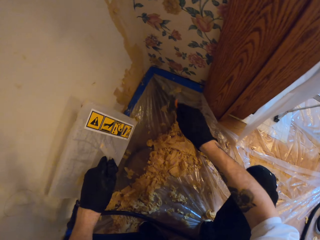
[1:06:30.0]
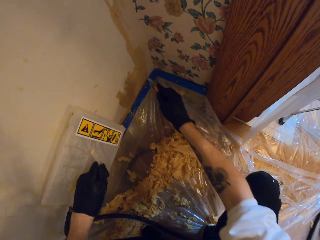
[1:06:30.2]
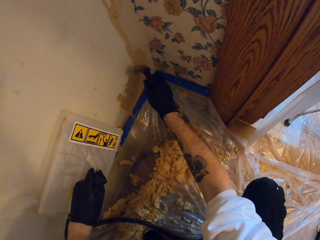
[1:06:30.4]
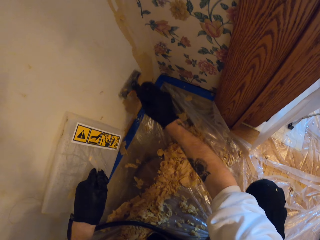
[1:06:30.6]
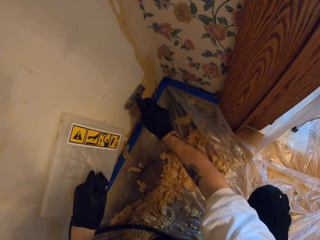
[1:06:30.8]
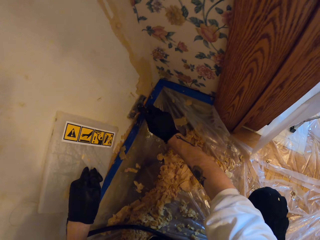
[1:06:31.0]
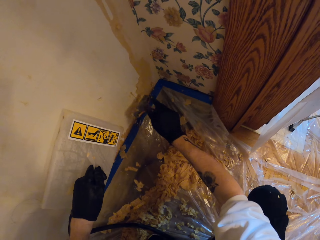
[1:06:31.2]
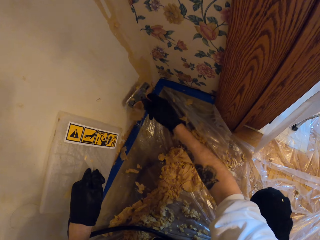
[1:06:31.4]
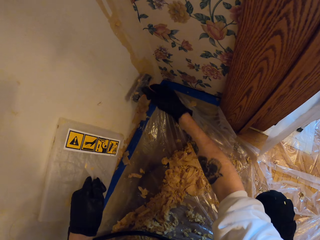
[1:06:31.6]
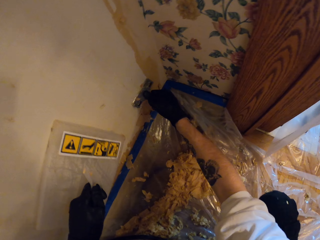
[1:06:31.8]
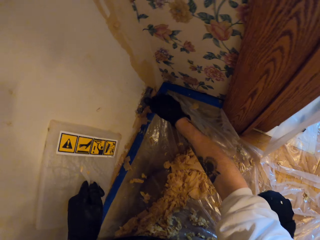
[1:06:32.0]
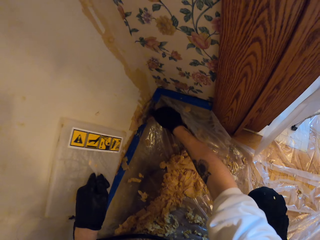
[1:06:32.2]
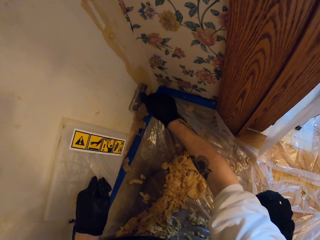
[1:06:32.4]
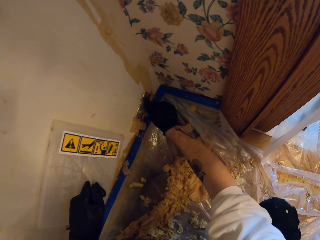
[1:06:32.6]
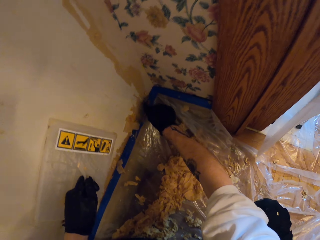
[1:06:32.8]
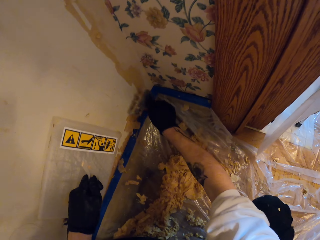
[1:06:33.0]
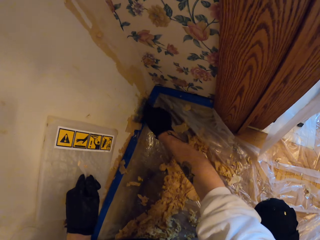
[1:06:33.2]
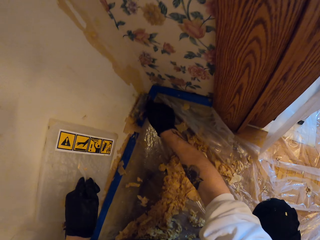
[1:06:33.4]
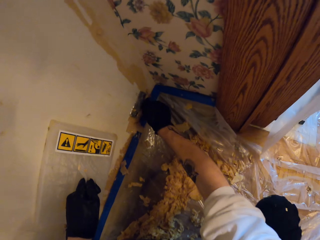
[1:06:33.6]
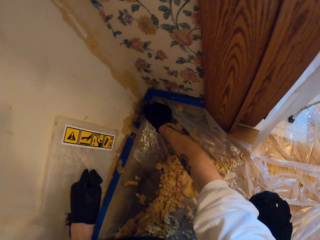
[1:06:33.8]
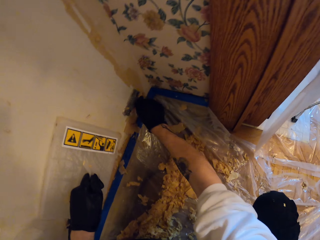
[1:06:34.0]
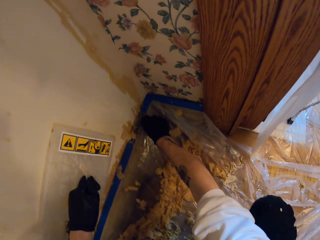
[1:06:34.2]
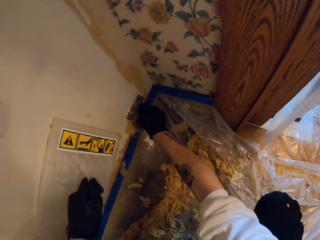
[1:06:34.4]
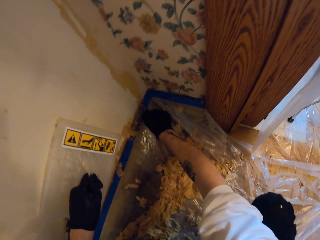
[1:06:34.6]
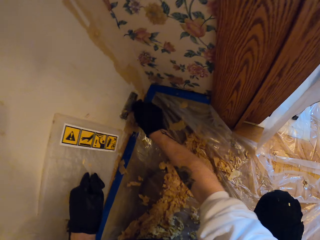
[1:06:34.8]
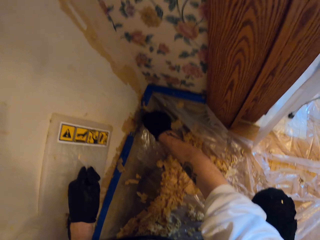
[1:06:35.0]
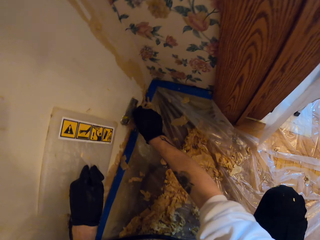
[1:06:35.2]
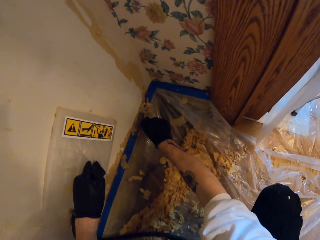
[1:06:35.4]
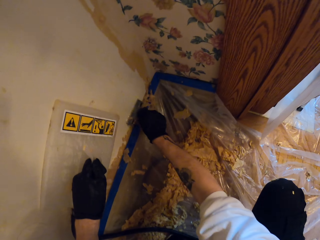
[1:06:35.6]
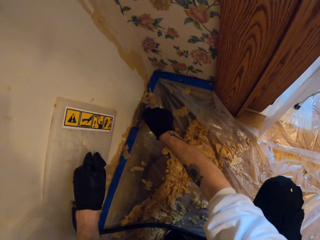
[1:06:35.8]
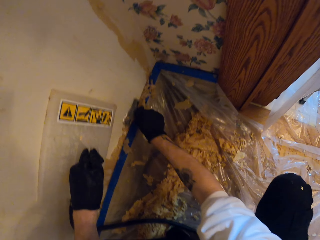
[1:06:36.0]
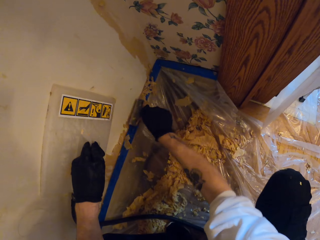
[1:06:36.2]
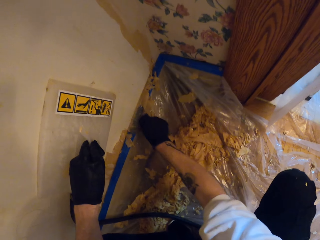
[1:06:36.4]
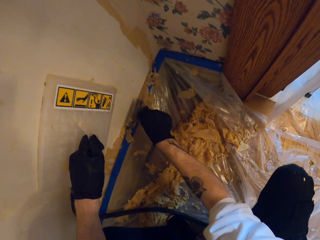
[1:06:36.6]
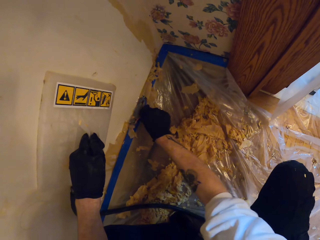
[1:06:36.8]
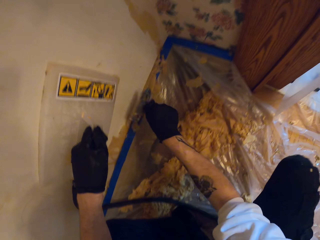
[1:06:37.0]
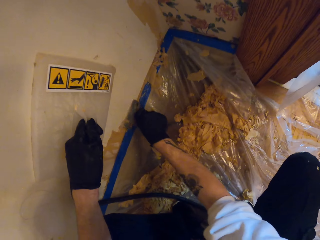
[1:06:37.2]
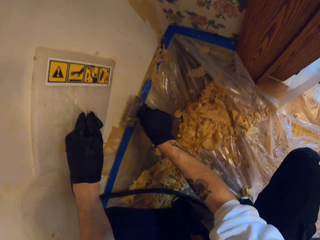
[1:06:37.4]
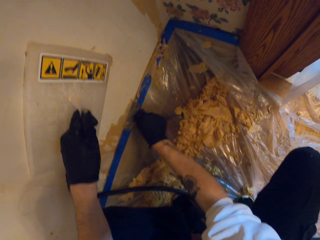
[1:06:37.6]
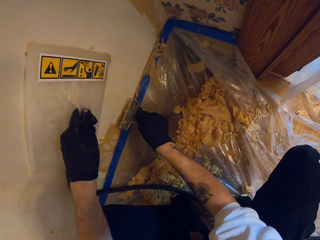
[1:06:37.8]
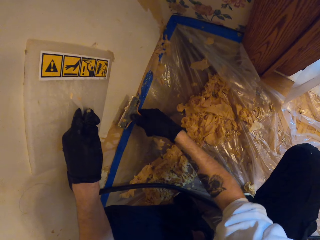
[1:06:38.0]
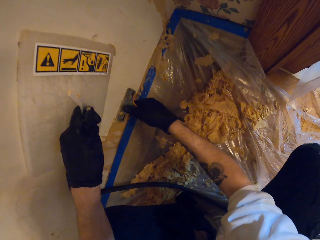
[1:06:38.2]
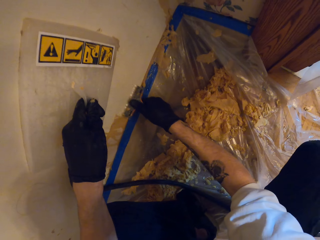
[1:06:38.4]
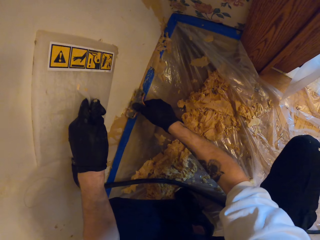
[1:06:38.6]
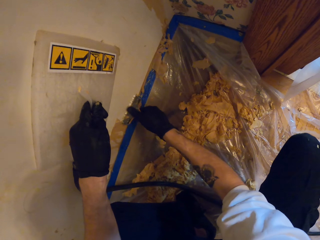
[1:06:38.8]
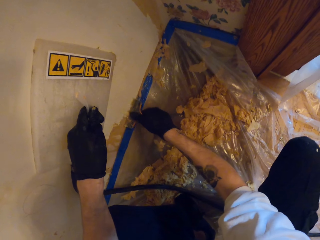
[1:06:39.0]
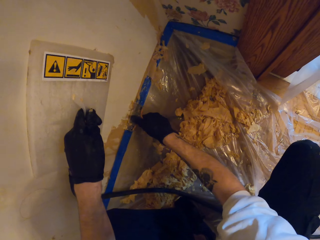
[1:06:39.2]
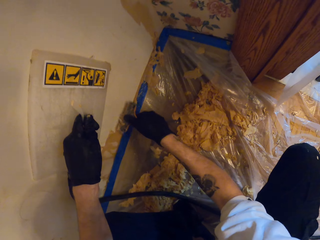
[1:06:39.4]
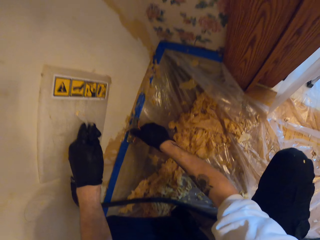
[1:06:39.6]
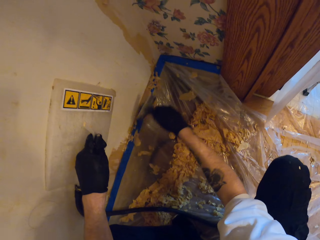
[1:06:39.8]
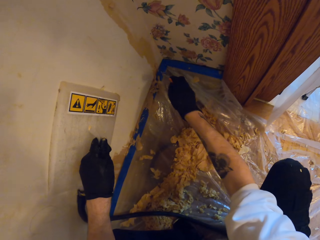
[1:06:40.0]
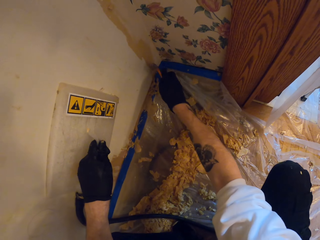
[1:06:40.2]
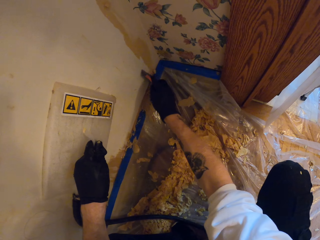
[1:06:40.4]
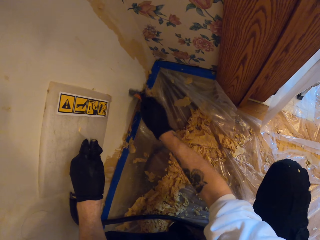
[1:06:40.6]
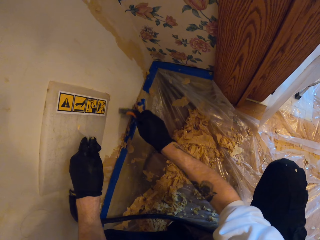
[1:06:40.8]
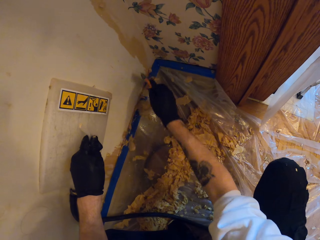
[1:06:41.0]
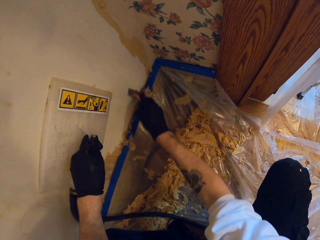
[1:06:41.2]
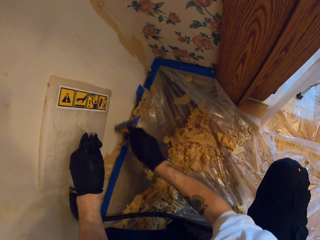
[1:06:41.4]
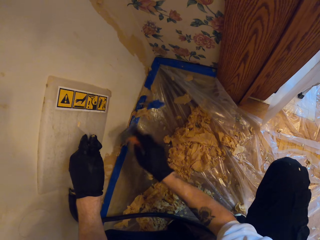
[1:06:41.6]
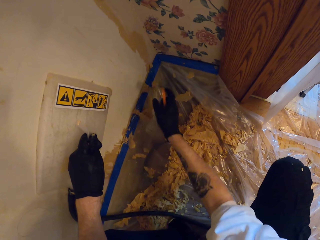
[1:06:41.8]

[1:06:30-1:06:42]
The camera wearer removes the paper on the wall with the scraper.

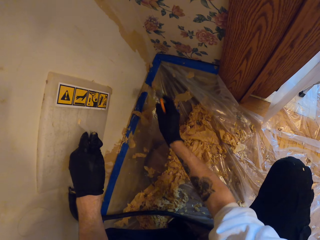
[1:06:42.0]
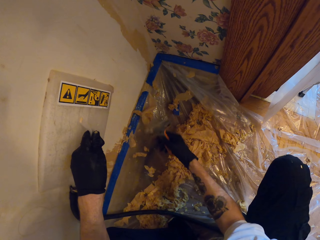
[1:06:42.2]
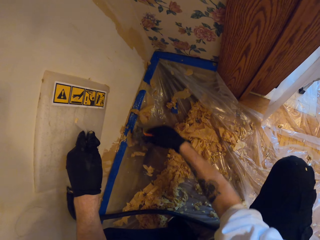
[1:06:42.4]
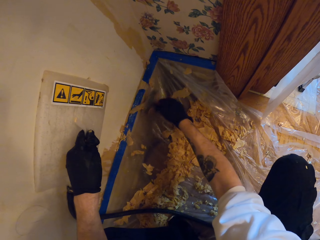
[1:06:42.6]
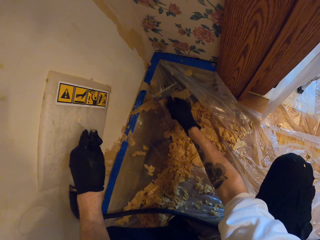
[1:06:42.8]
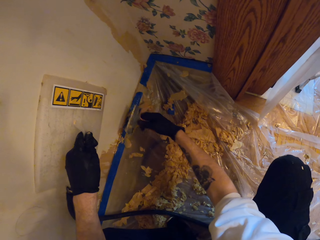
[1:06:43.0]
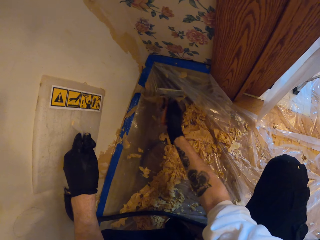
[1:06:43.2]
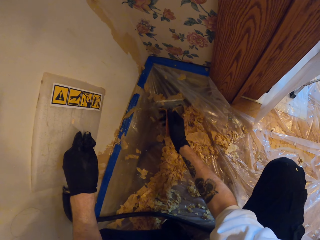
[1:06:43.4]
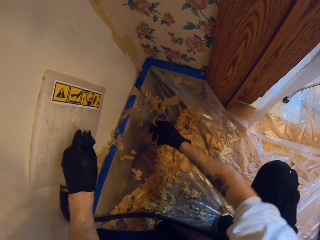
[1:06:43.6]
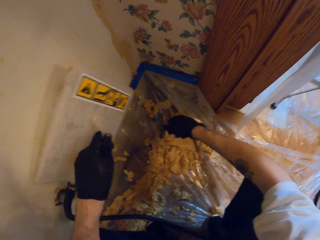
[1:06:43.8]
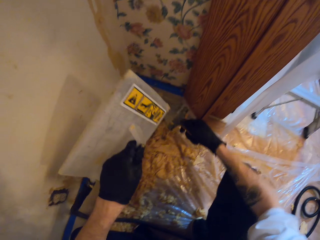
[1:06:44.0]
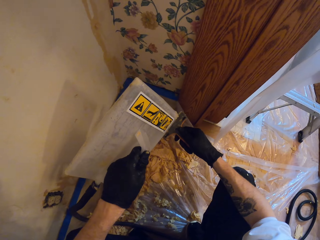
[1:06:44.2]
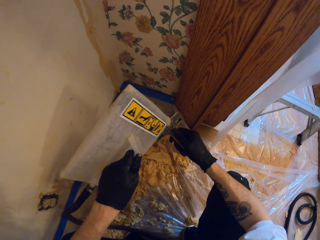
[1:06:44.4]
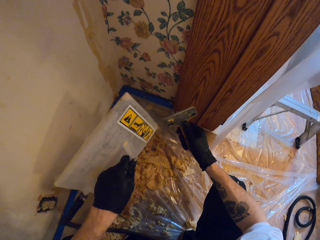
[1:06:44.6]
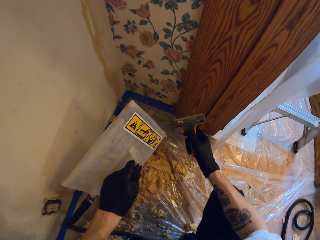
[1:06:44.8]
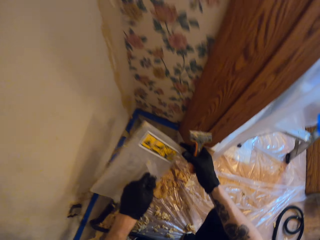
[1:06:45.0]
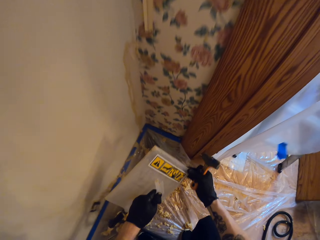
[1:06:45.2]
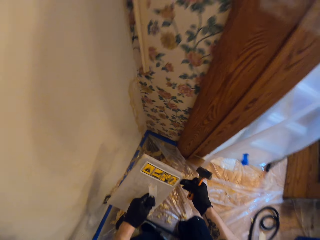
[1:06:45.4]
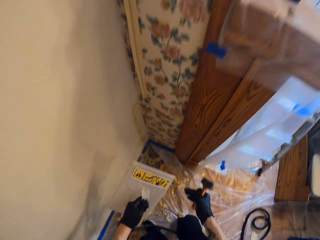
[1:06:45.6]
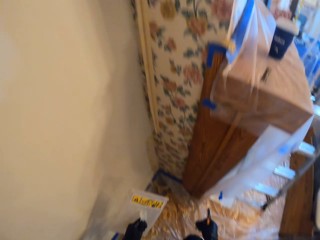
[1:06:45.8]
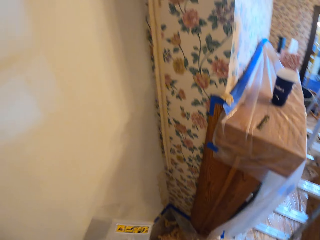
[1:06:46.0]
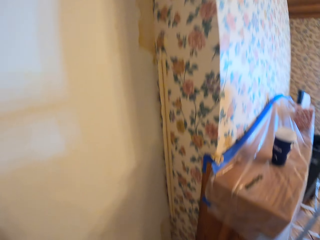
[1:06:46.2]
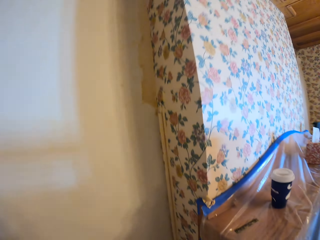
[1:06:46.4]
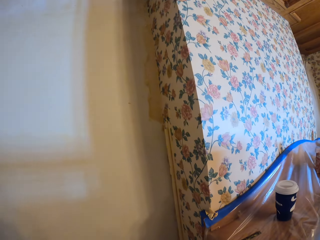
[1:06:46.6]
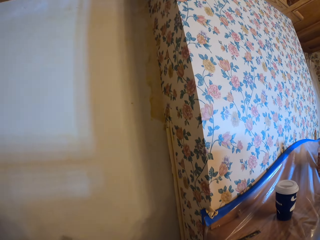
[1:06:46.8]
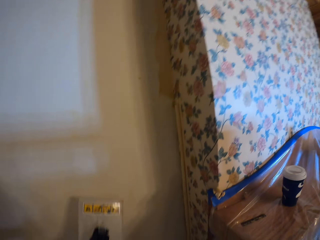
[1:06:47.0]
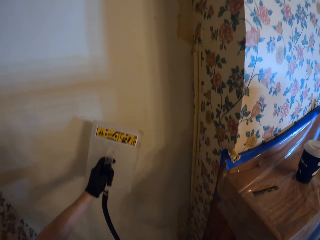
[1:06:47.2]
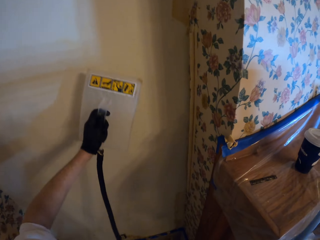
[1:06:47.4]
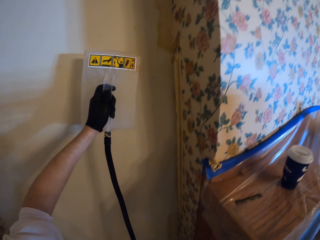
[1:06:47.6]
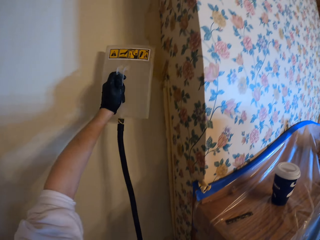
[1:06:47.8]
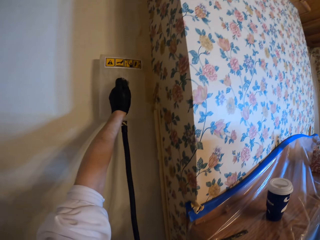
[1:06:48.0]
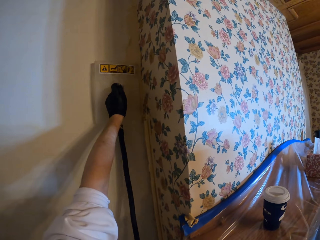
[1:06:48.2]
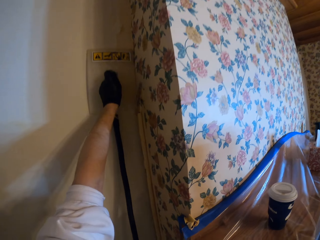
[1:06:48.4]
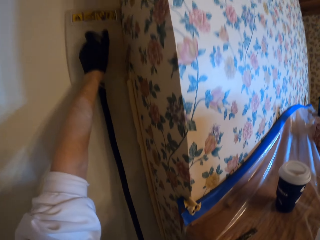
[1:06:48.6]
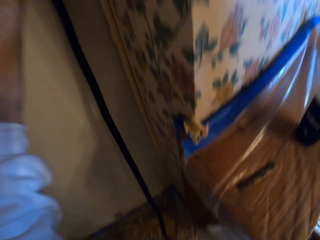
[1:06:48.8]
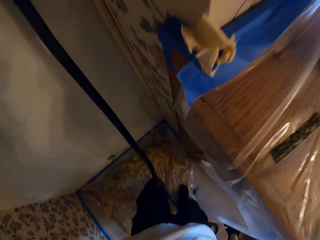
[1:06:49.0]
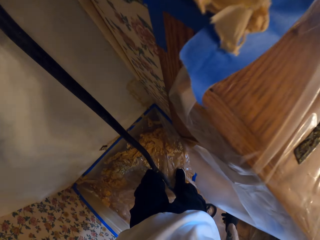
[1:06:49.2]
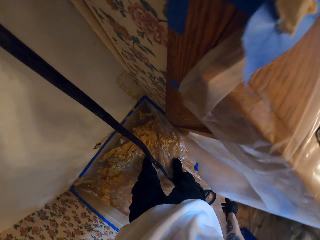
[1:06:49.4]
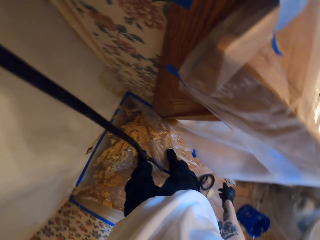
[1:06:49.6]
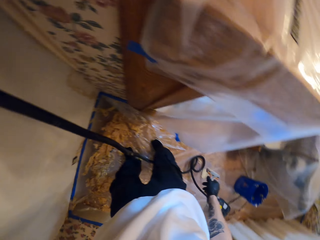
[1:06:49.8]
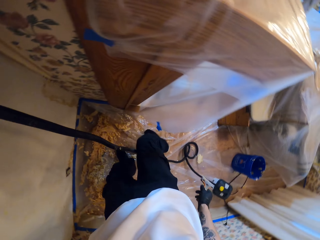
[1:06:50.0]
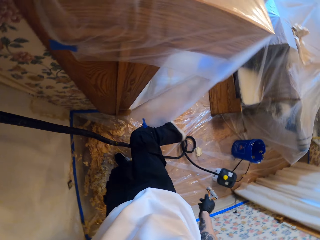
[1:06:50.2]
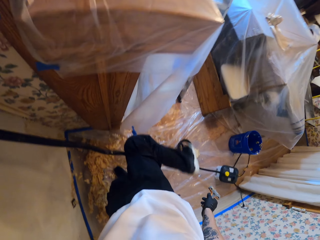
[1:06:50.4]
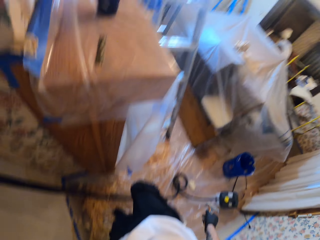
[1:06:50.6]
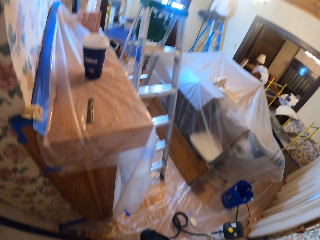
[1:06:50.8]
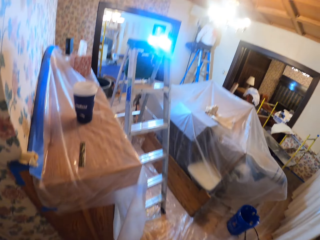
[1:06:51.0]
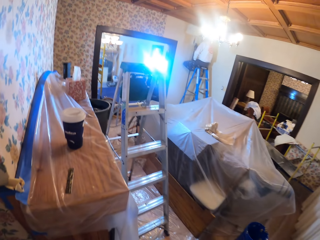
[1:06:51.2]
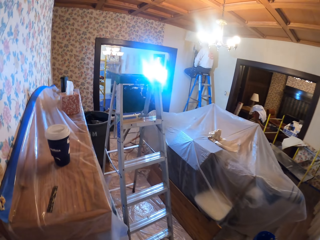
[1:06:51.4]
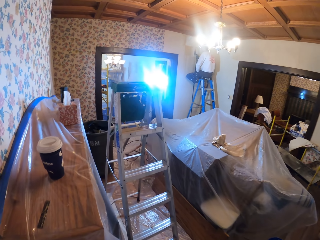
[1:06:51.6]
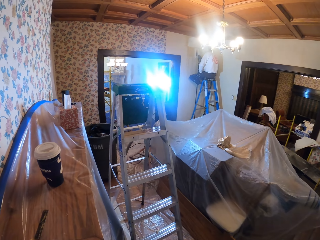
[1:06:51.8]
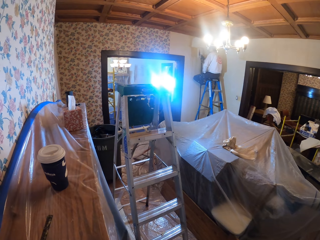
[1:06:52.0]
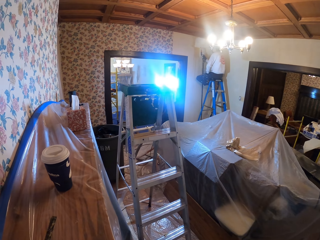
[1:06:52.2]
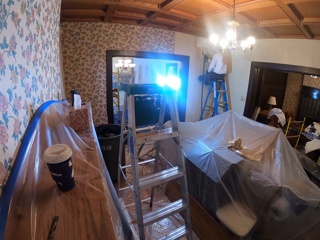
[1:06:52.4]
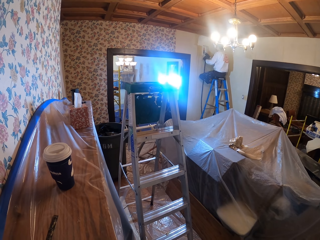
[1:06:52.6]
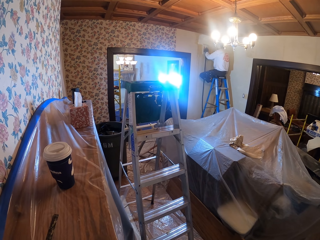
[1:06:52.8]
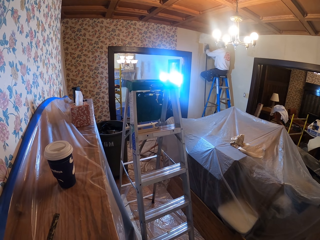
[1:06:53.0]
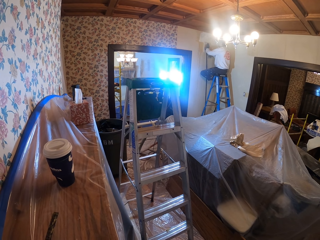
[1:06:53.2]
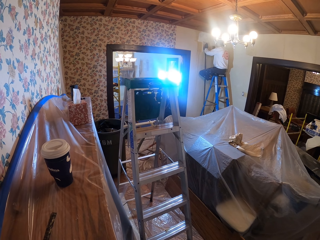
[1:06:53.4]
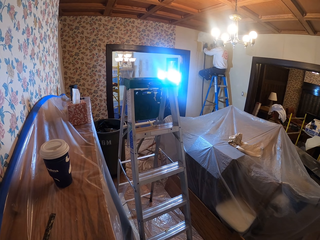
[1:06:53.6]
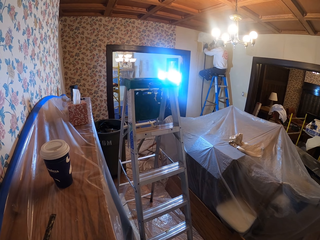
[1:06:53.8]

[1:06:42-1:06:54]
The camera wearer stares at the wallpaper steamer. They remove the paper from the scraper with the wallpaper steamer. They stand up. They stare at the wall. They place the wallpaper steamer on the wall. They look around the apartment. They look down.
